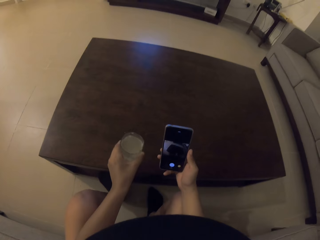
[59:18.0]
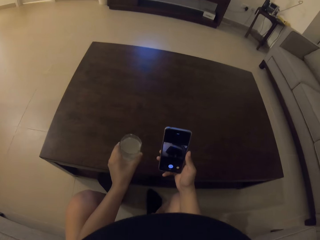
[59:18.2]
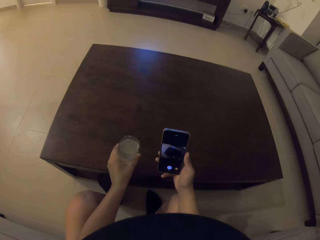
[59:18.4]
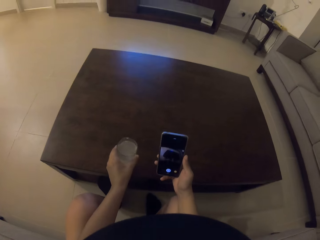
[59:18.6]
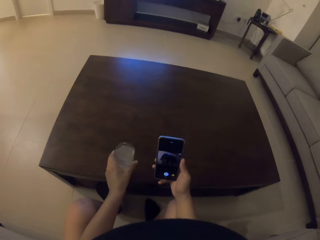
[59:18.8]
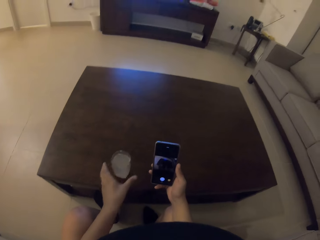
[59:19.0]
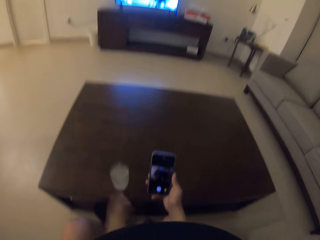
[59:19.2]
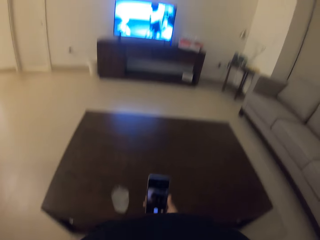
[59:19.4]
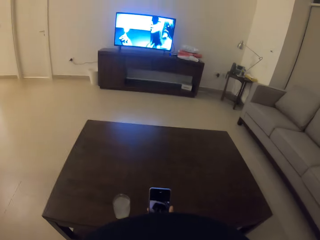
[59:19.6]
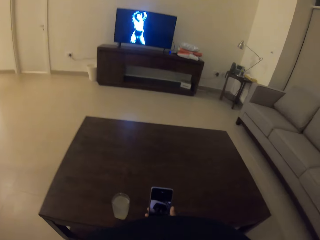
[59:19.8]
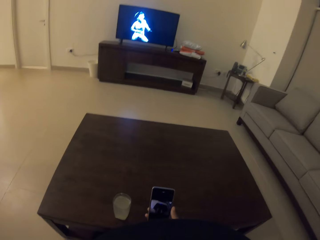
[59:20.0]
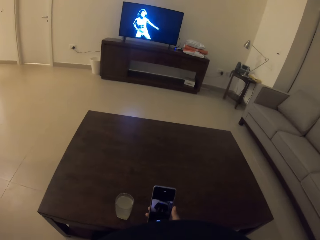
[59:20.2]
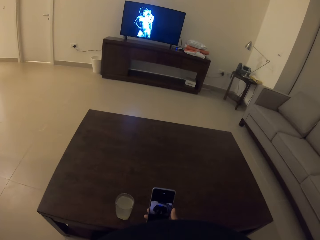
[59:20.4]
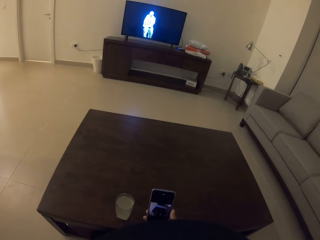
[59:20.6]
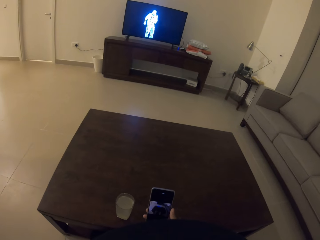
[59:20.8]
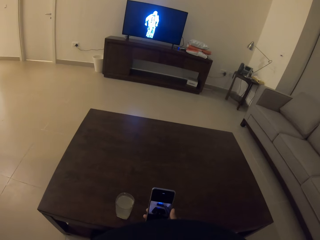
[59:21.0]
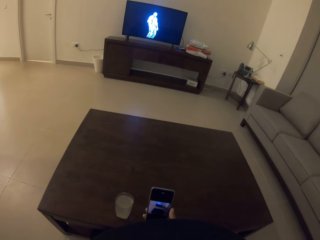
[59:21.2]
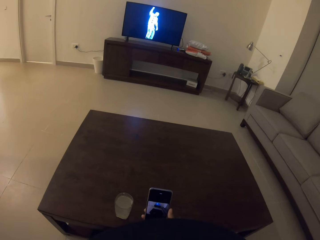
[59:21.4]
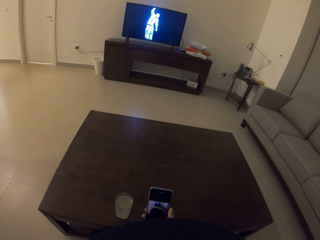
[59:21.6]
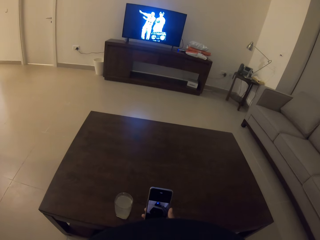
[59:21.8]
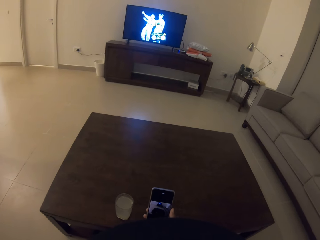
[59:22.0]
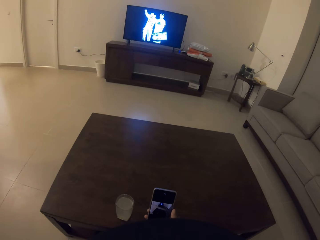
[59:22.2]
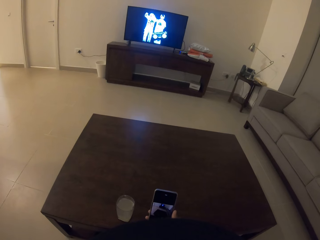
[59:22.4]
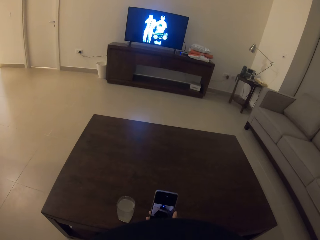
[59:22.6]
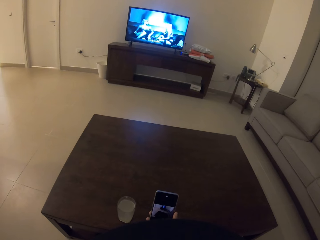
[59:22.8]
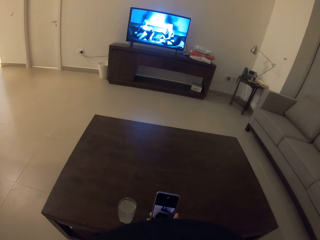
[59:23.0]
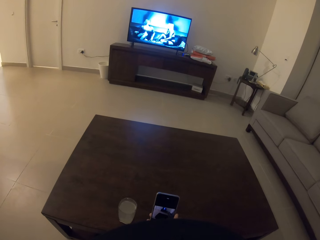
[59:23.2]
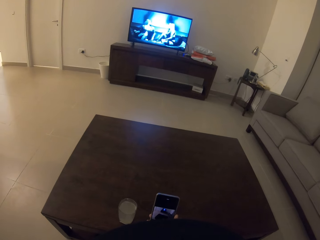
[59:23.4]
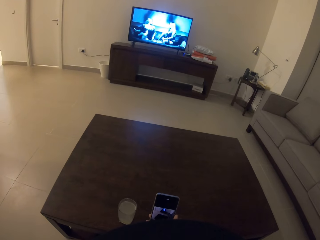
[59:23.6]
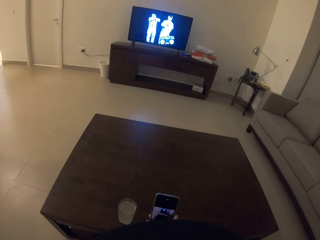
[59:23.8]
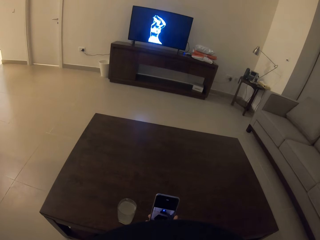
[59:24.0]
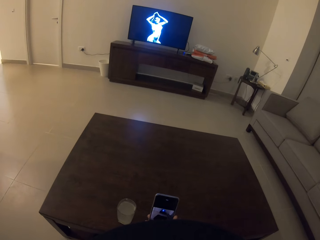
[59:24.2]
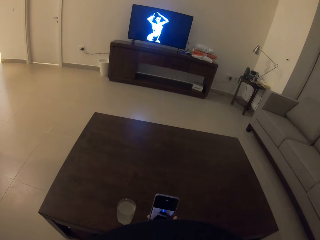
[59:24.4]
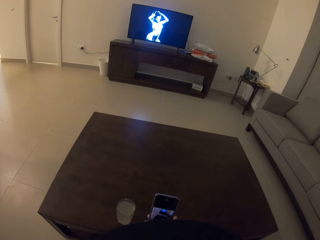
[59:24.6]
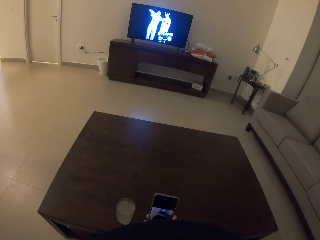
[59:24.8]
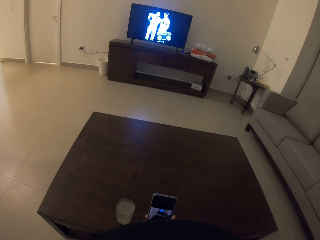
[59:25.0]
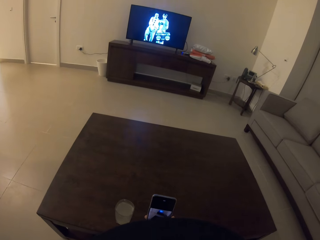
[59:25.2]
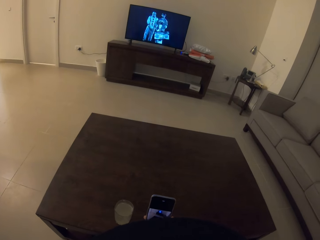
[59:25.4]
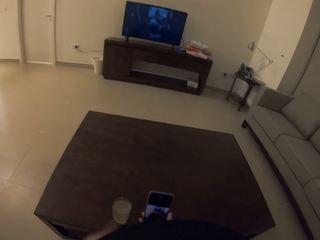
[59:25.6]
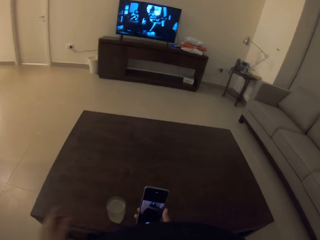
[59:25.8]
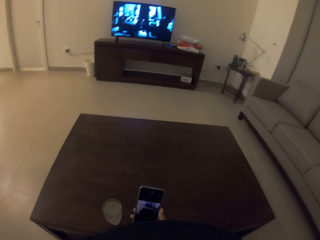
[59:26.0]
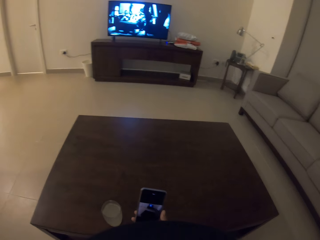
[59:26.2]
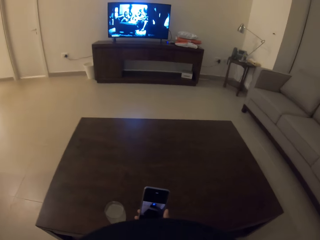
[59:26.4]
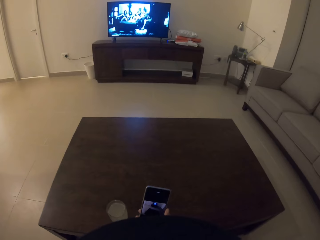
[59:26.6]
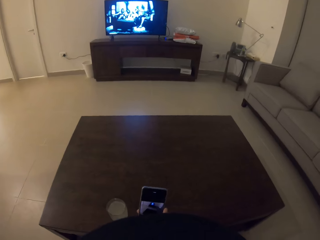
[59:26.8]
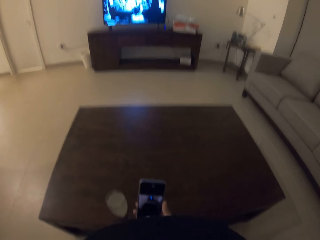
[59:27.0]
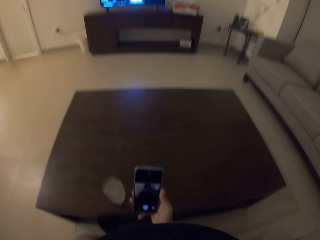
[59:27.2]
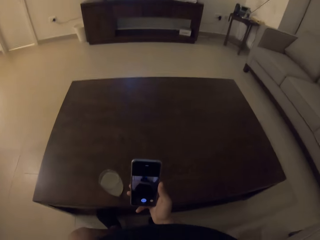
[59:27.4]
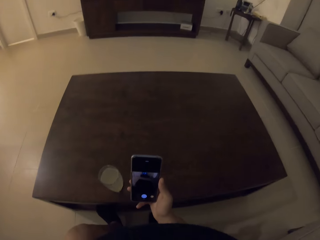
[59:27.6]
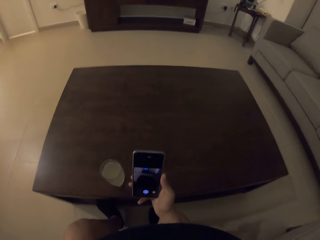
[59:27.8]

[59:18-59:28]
The camera wearer puts the glass of lemon juice on the table. They stare at the mobile phone and look at the television.

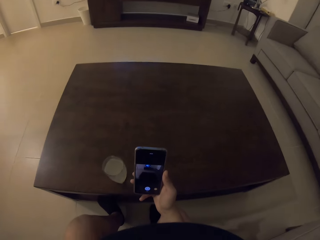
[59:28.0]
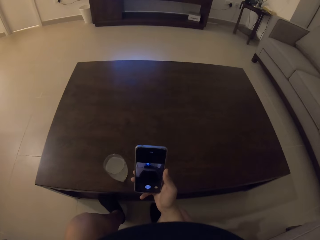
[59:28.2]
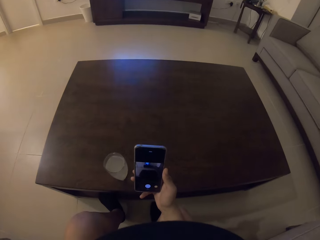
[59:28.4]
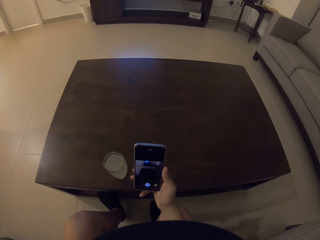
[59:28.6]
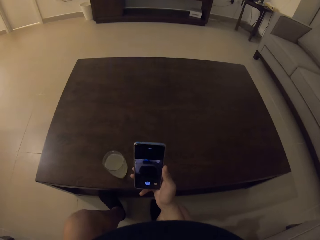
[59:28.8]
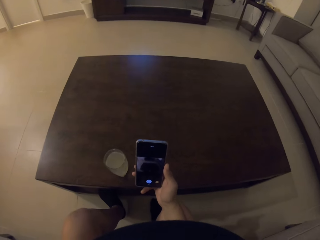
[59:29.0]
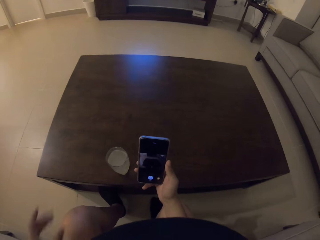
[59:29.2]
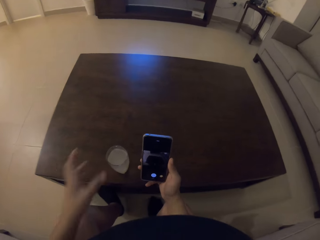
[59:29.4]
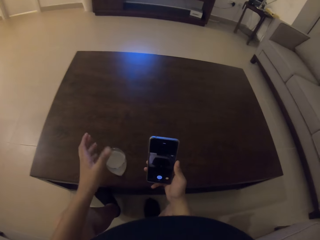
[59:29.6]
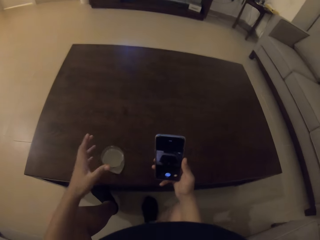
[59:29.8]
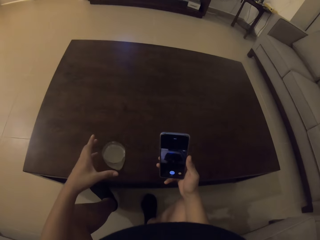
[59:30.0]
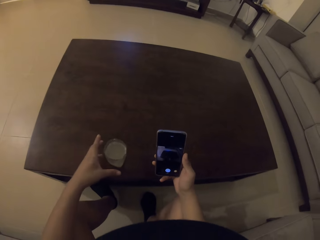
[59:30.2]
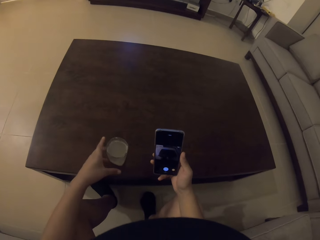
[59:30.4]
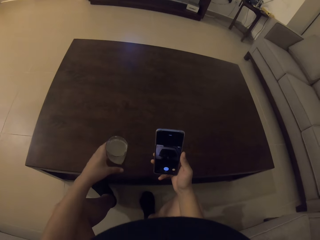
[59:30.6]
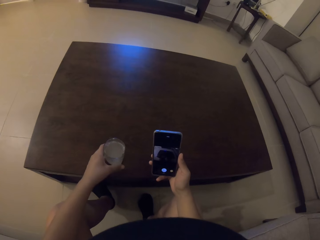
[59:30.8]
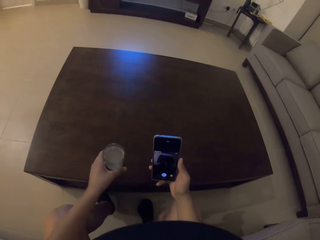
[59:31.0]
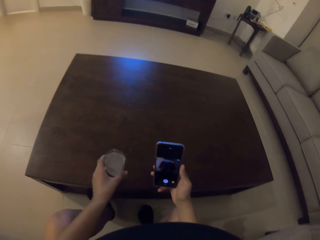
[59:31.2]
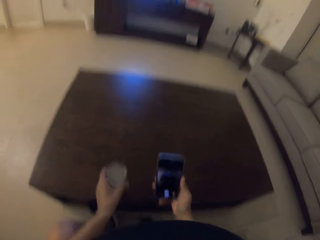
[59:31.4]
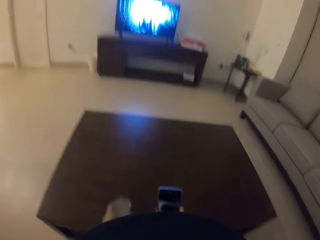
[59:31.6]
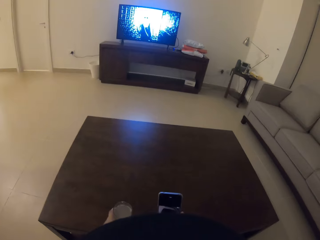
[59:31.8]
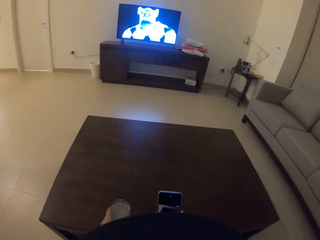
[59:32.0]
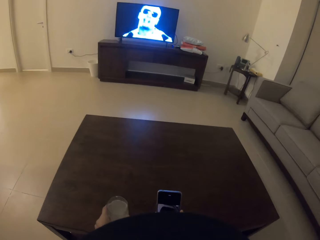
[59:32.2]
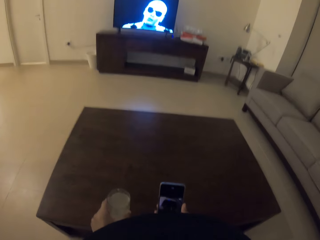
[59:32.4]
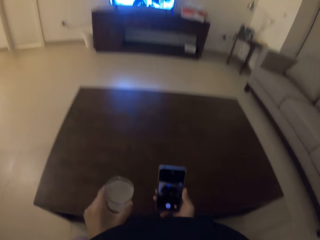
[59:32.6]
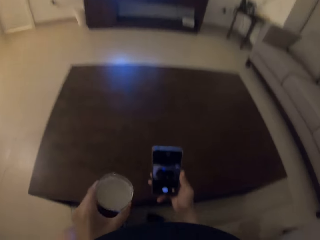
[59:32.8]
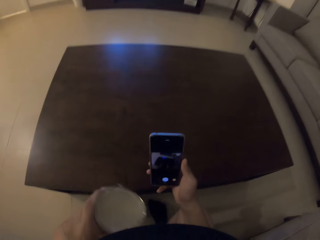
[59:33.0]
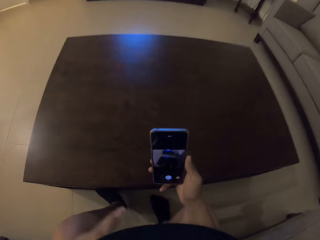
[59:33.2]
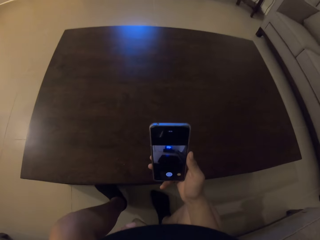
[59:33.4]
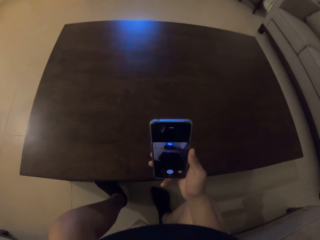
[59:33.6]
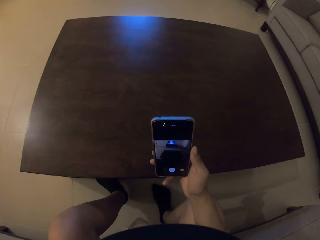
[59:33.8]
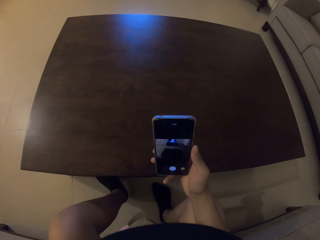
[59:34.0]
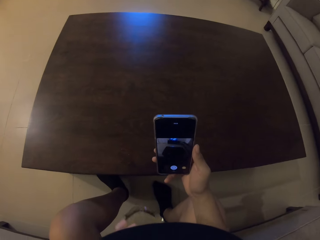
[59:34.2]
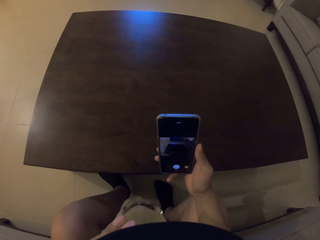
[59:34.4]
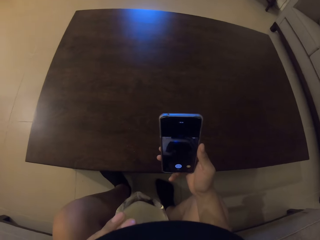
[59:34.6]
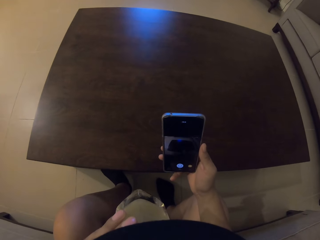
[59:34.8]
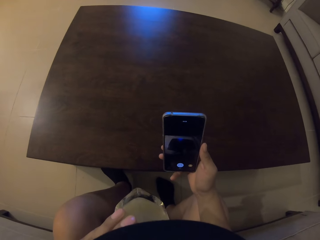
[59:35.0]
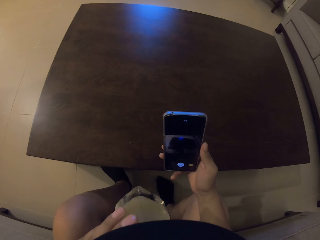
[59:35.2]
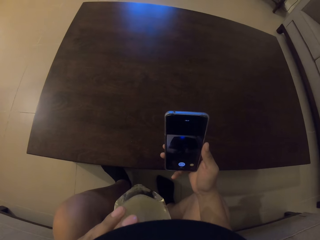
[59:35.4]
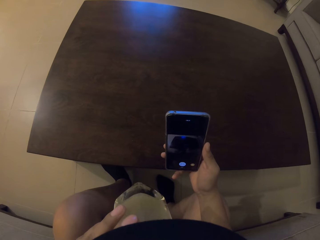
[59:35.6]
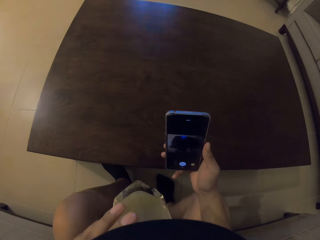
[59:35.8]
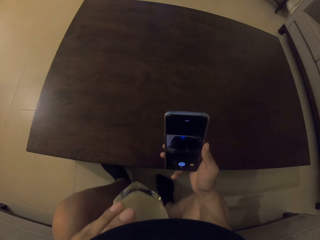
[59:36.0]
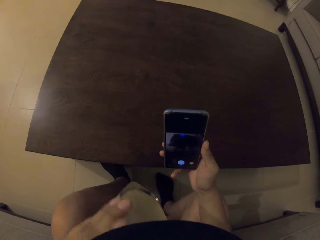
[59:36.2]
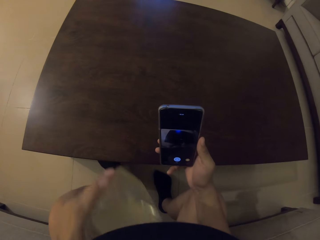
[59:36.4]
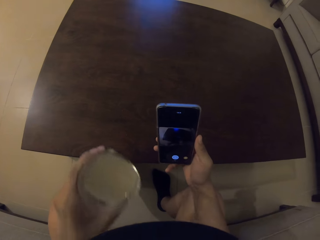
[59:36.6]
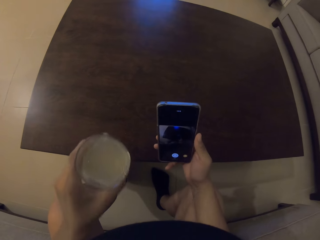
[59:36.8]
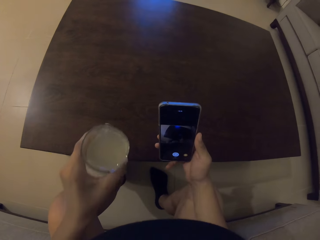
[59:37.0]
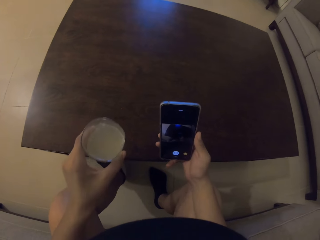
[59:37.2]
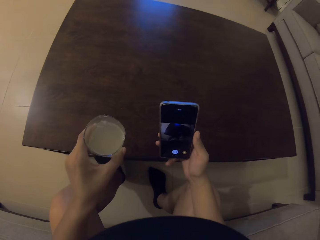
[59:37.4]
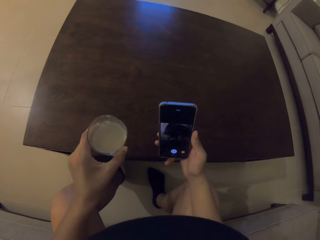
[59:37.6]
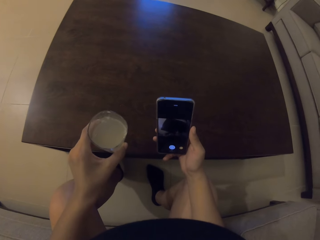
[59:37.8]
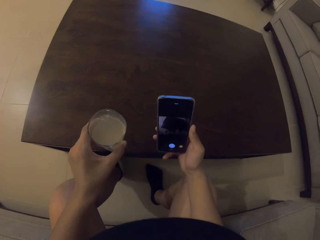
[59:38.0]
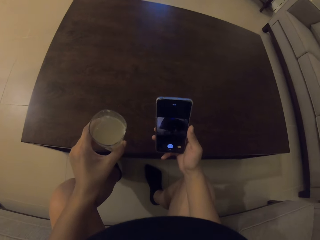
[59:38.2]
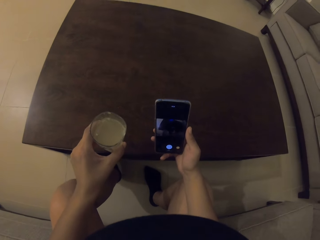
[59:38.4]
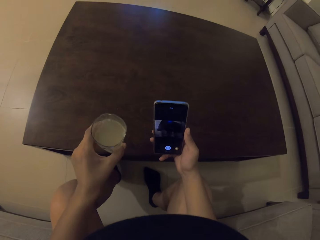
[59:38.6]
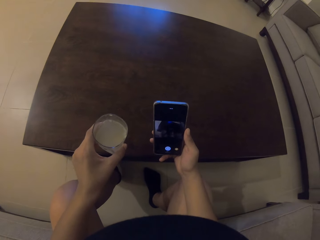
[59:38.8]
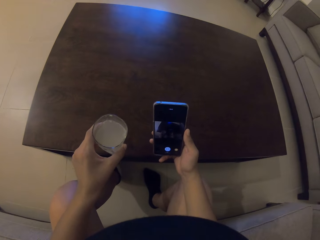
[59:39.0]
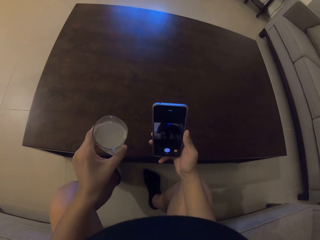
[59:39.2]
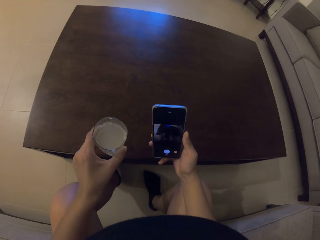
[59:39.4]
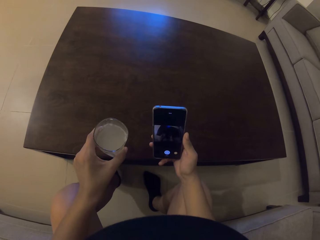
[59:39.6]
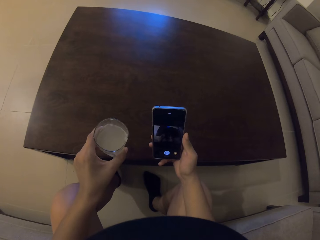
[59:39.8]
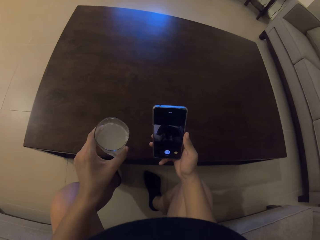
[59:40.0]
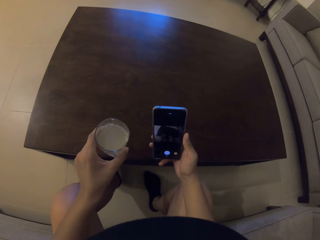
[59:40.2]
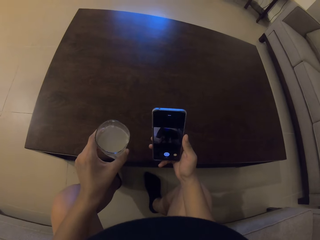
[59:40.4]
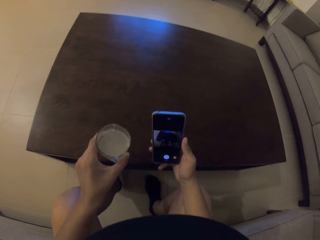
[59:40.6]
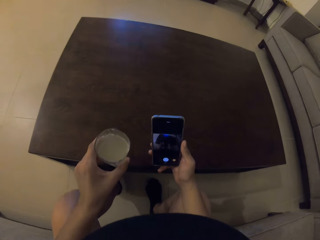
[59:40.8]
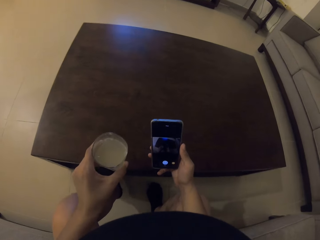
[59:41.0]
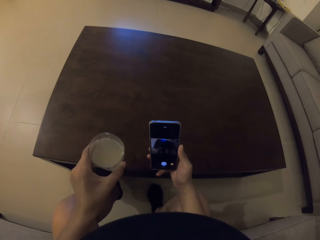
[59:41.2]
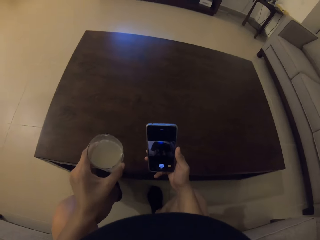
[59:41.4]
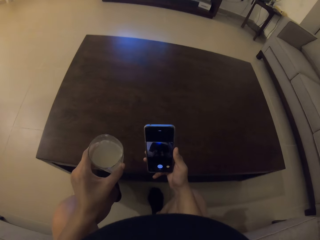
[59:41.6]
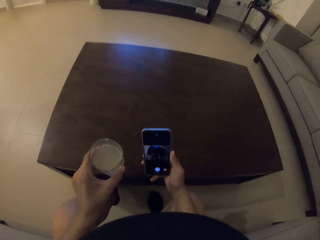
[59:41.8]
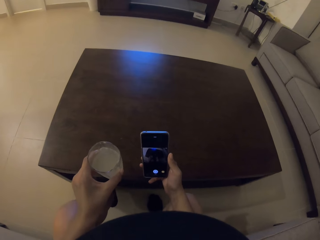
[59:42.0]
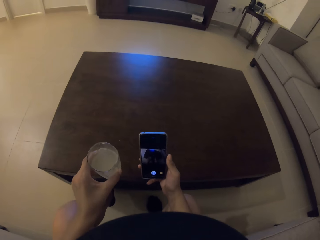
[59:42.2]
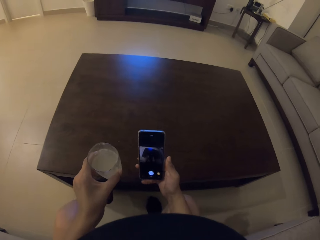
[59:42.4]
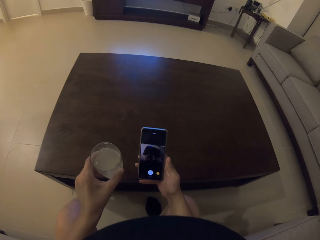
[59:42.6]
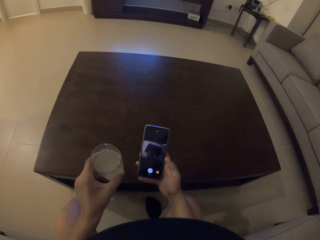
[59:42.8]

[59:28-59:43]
The camera wearer looks at the phone. They pick the glass of lemon juice from the table with the left hand. They drink the lemonade. They look at the phone. They lower the glass of lemon juice. They stare at the mobile phone.
